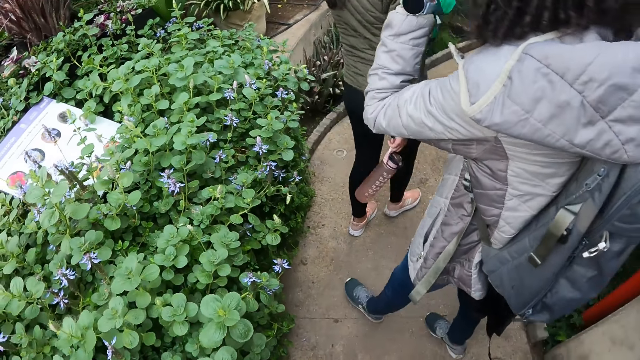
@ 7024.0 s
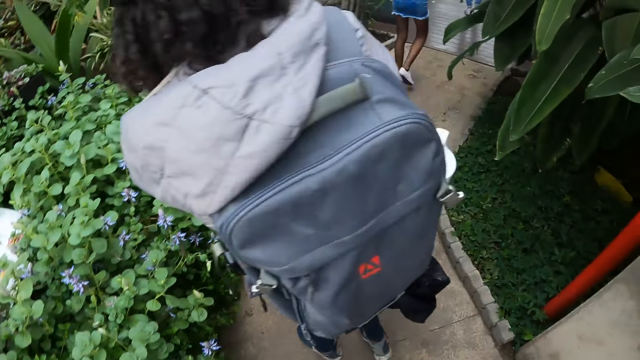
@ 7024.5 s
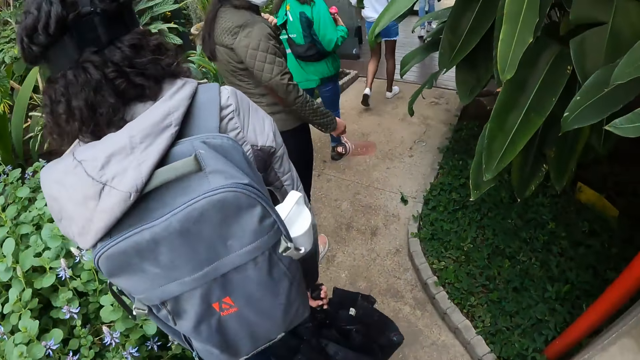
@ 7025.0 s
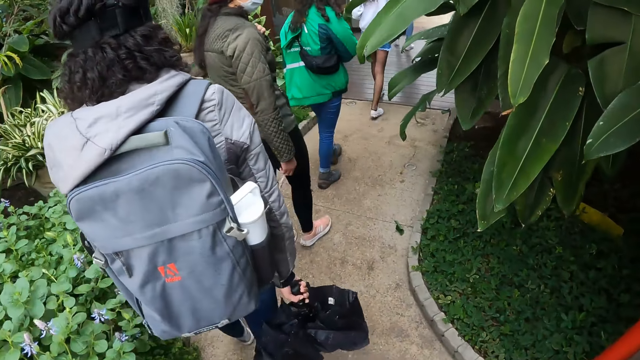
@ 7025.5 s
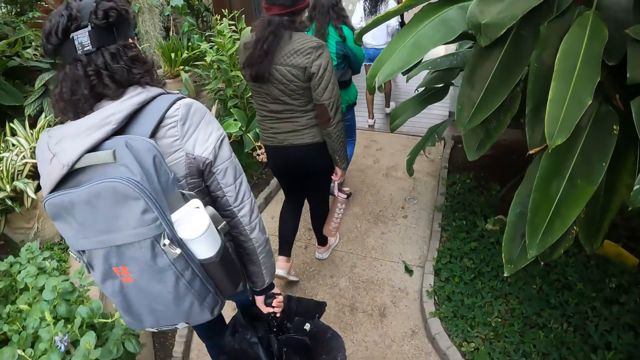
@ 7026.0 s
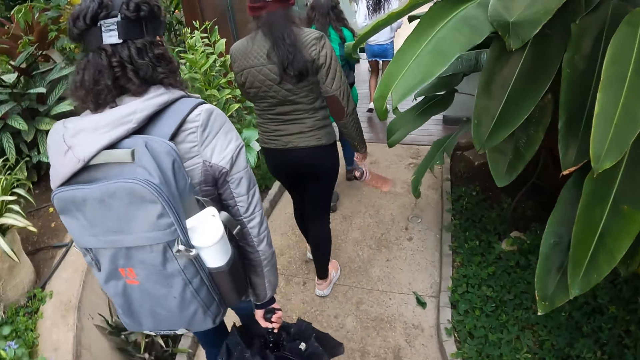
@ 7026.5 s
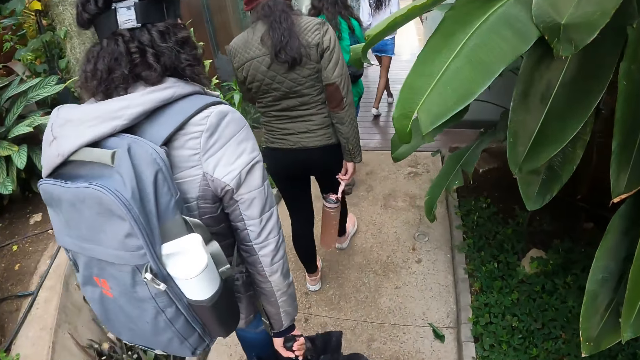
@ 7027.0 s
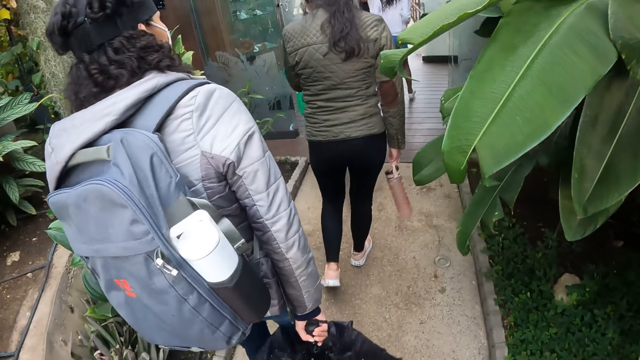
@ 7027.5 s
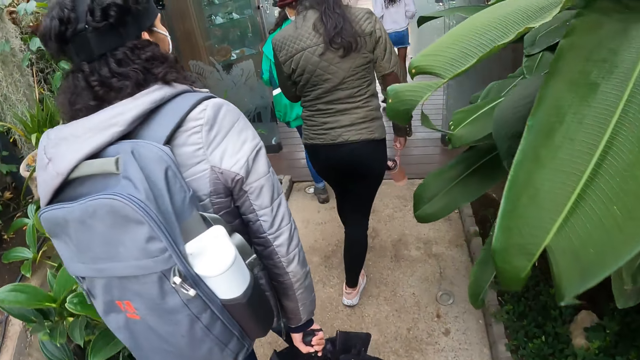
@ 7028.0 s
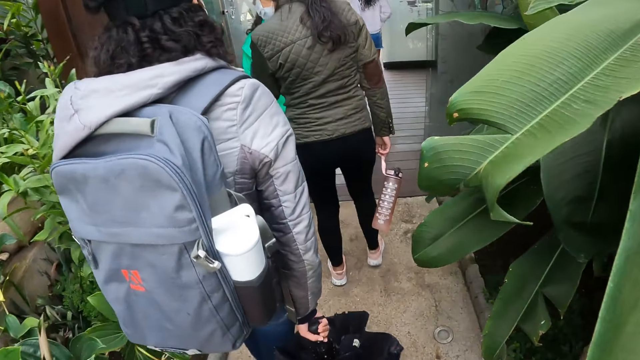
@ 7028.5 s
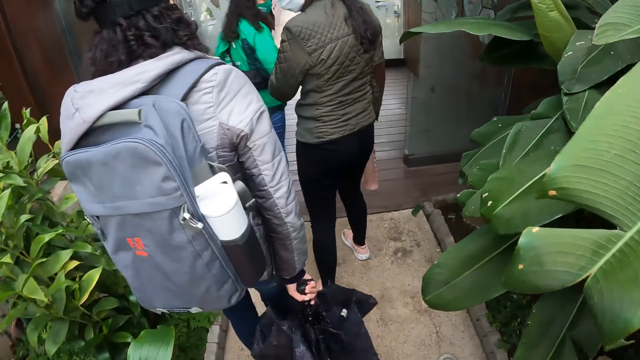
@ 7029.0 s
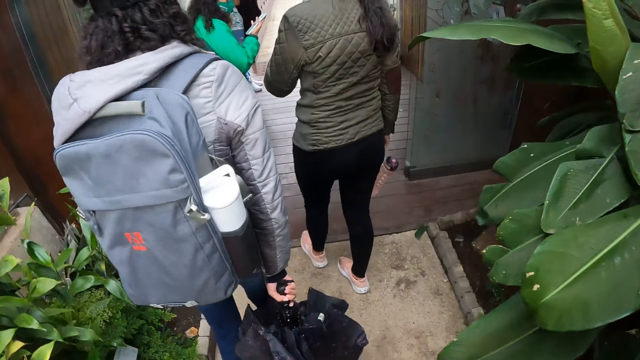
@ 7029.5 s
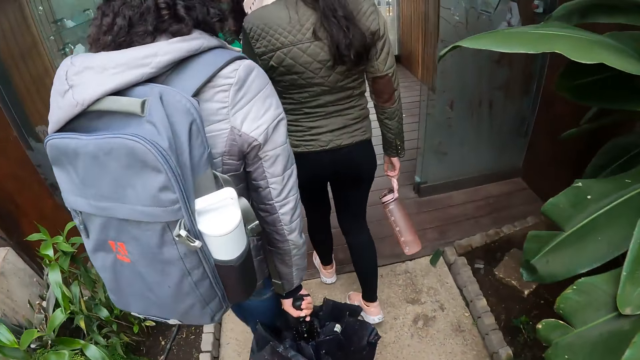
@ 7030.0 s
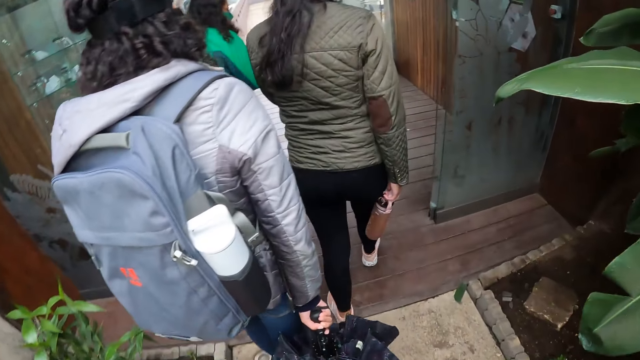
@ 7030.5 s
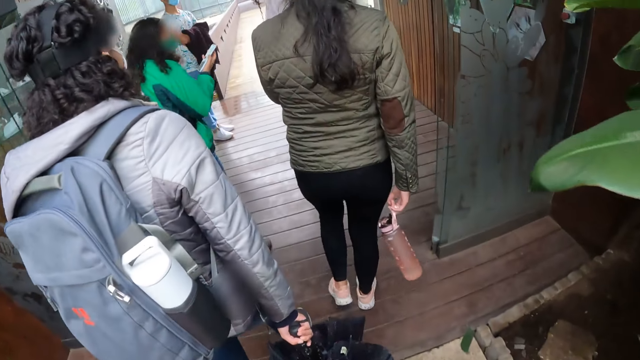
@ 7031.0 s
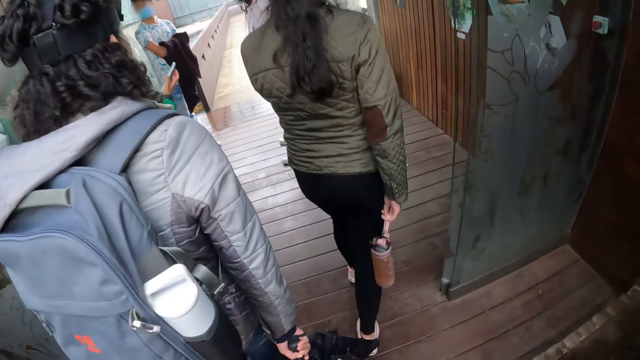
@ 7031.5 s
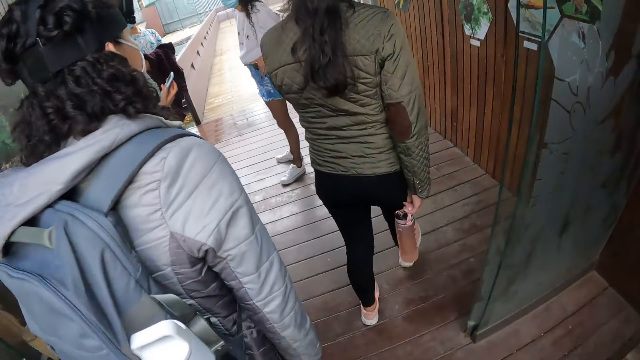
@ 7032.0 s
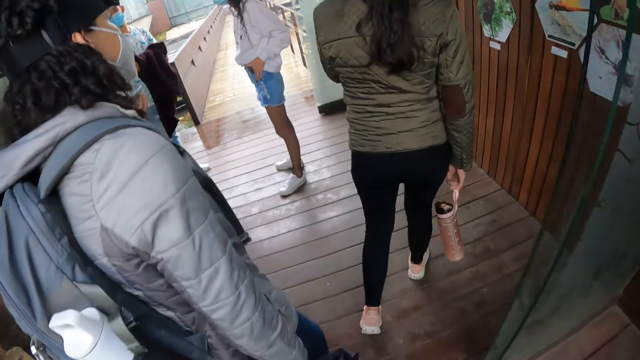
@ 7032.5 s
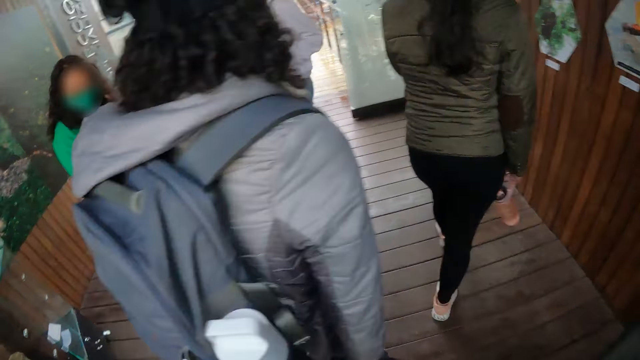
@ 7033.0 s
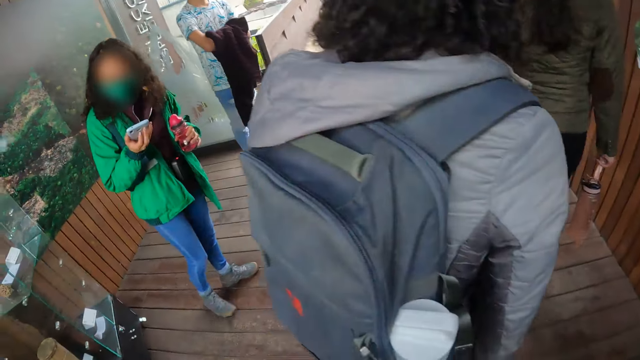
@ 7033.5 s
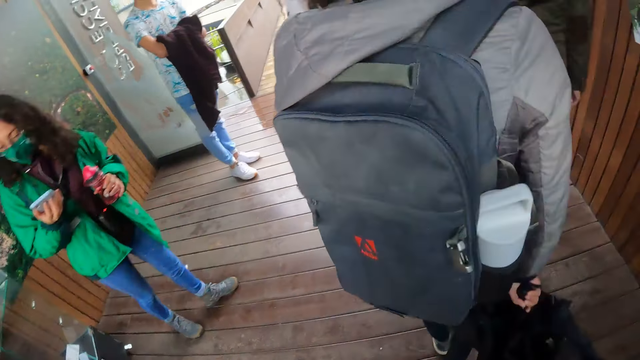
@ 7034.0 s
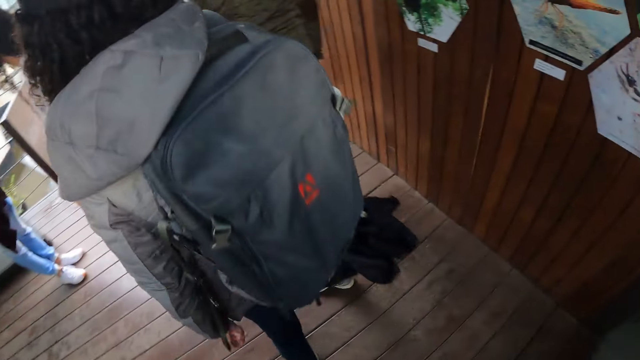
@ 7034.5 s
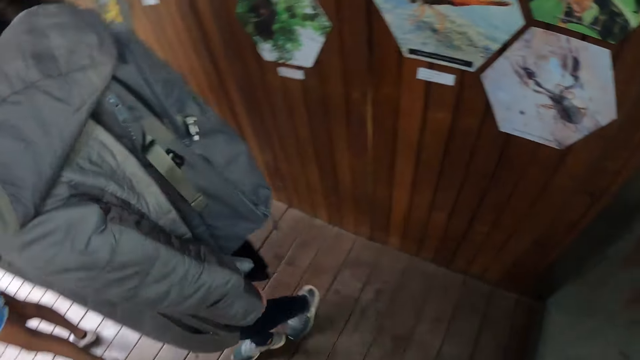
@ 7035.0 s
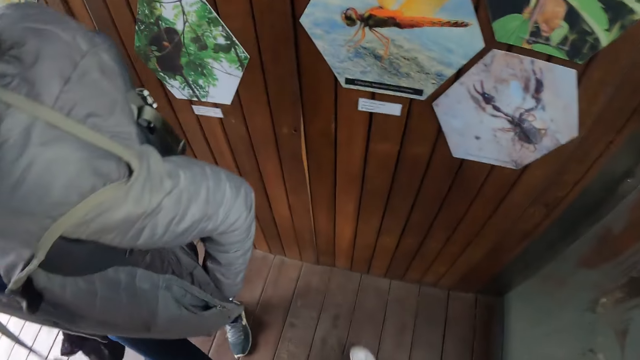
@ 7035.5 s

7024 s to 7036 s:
The camera wearer walks through the garden with the group of people on the pathway.

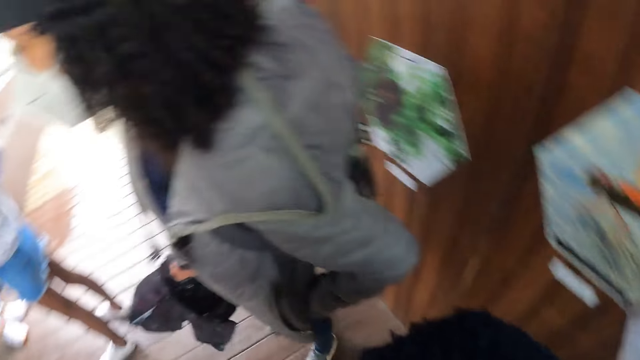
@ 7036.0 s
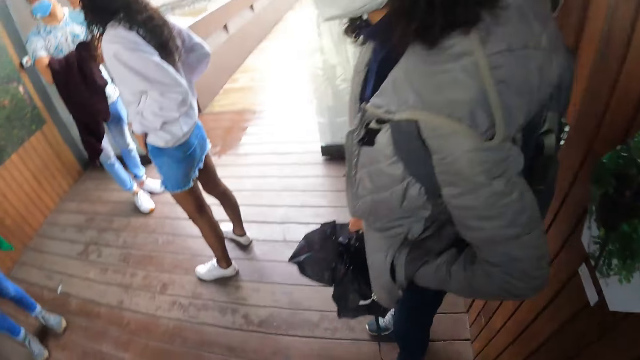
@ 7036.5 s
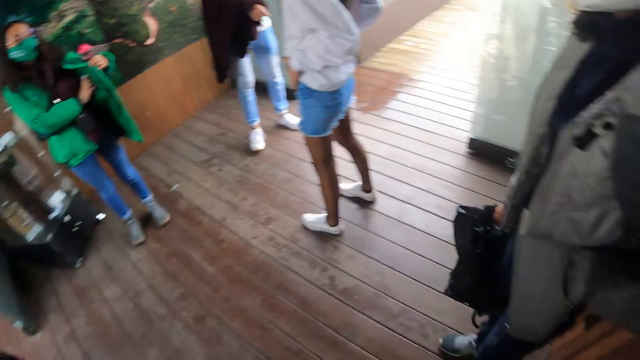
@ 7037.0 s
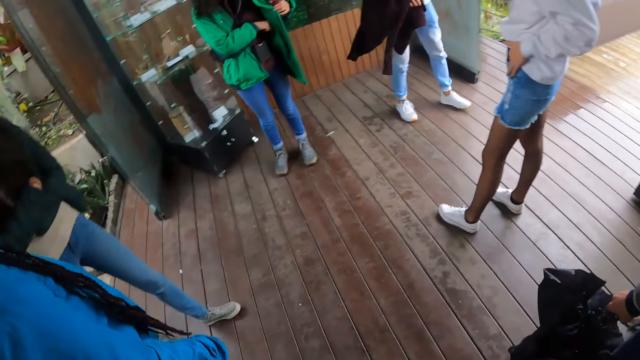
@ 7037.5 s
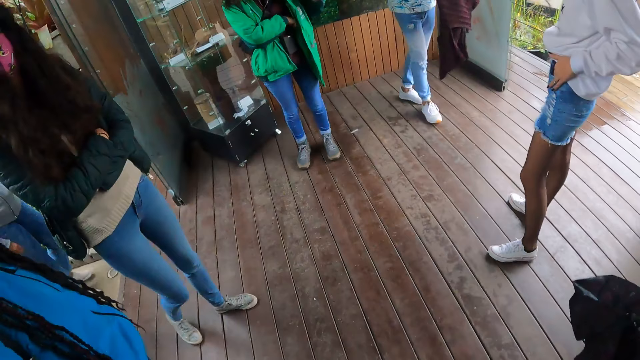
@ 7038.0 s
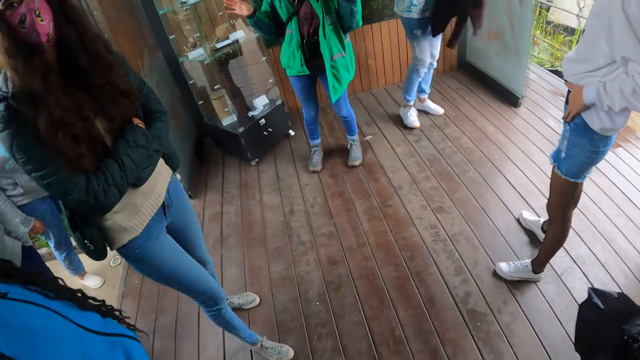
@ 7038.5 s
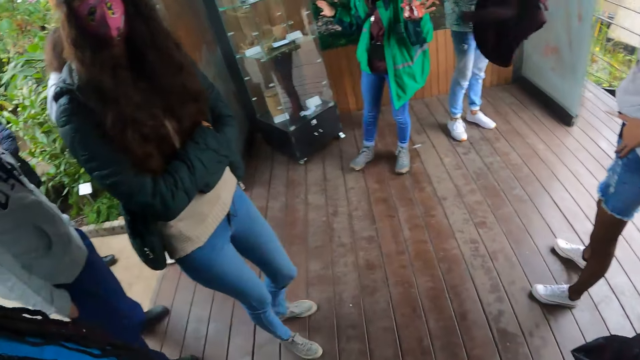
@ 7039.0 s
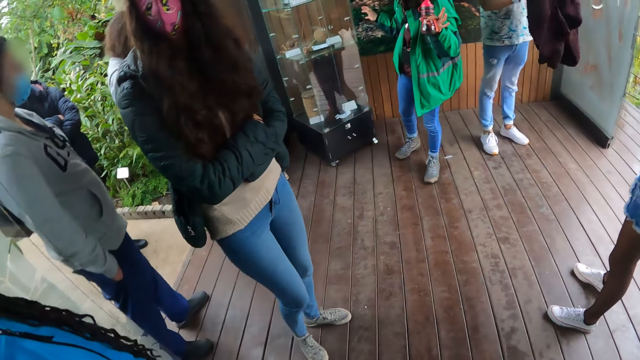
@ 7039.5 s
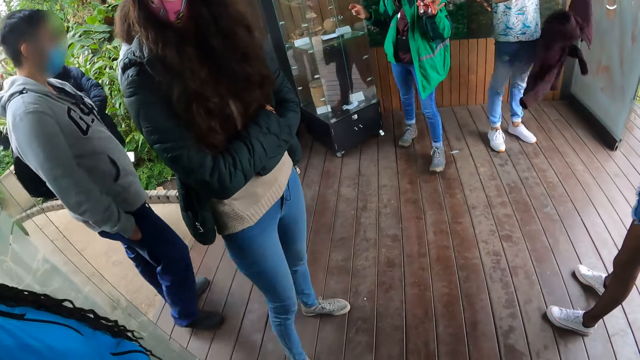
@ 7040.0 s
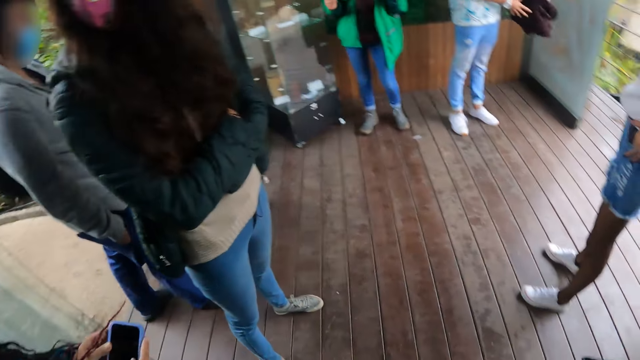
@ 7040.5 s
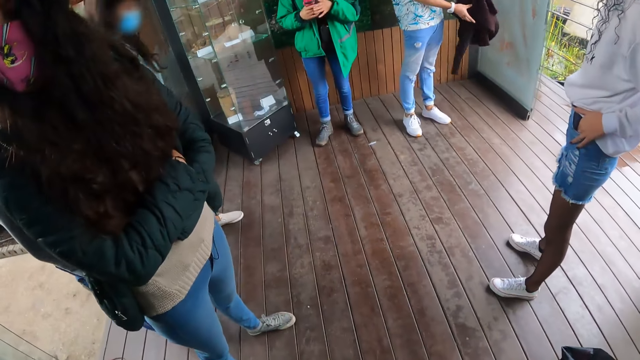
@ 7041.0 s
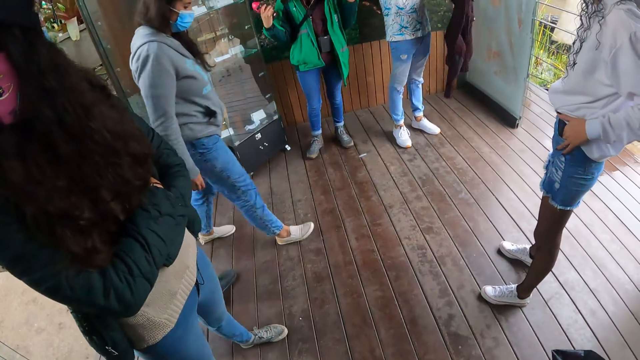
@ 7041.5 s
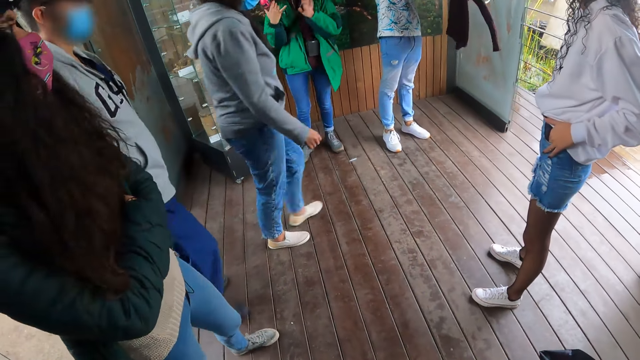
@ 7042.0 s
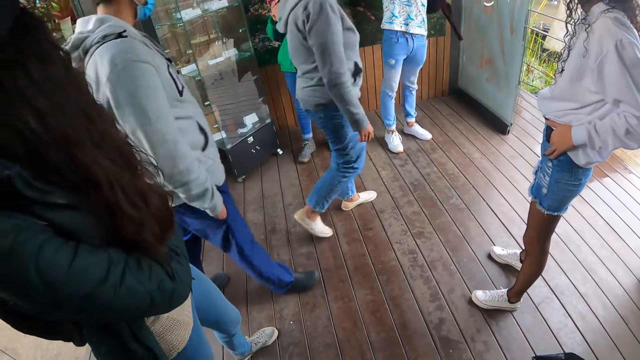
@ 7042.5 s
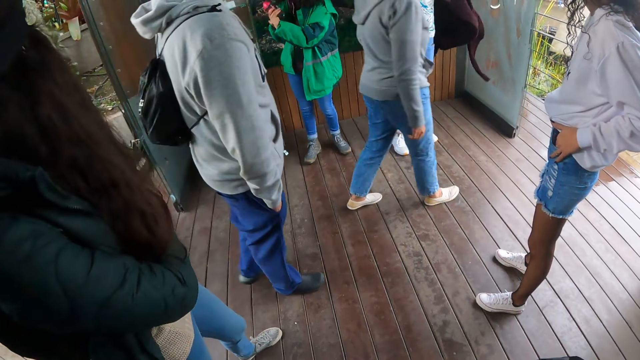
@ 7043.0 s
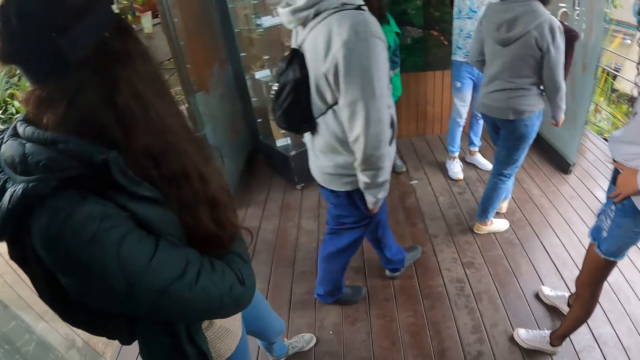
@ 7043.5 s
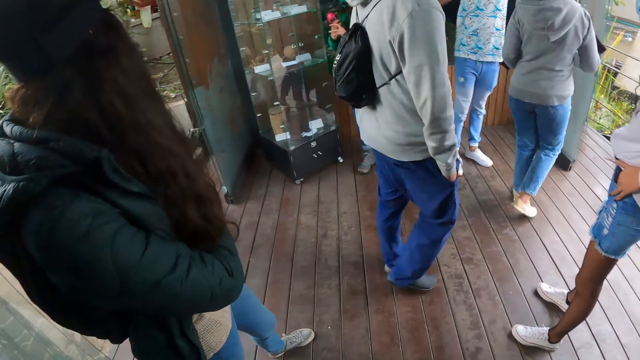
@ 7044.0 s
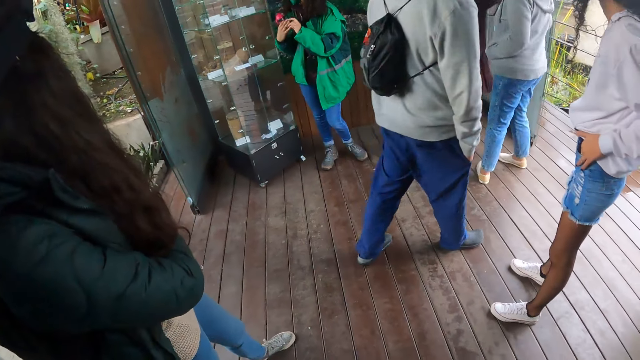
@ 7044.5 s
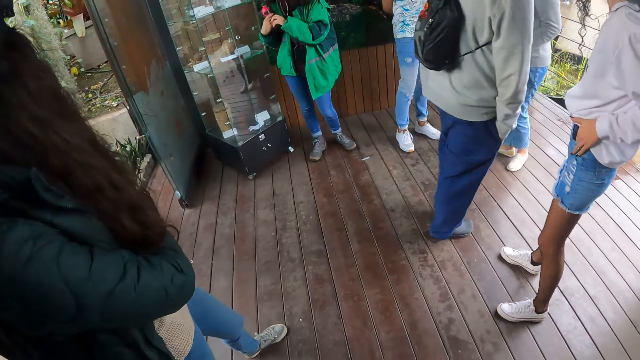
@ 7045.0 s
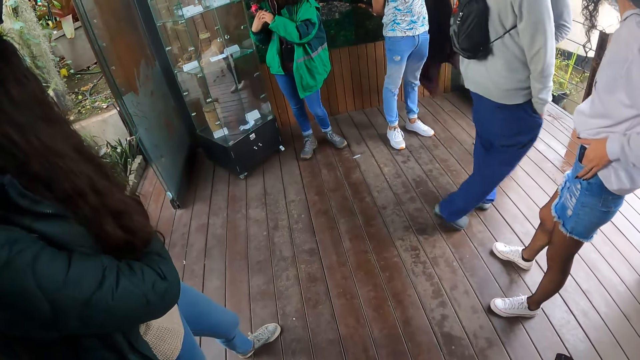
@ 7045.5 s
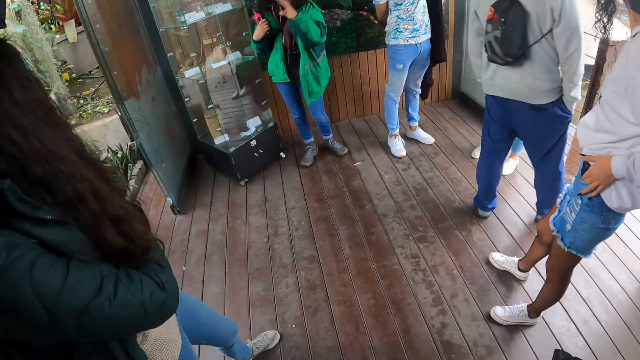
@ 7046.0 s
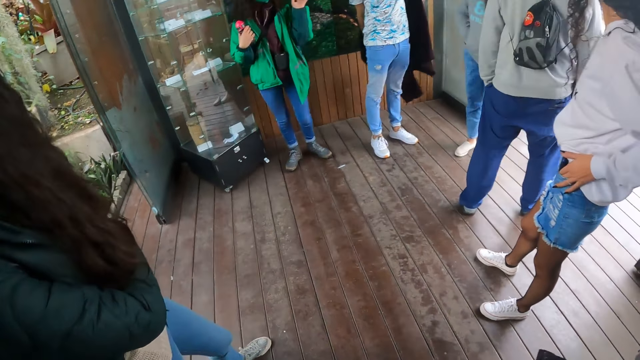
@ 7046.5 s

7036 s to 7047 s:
A woman interacts with the group of people.
